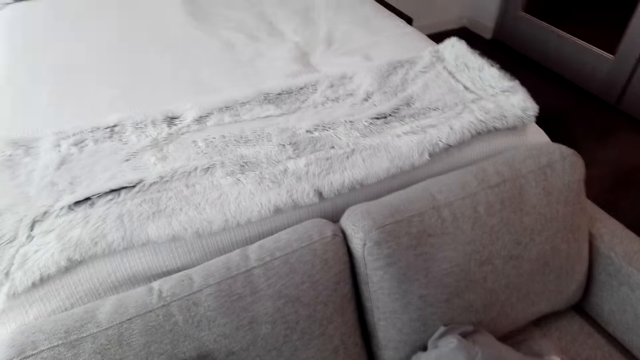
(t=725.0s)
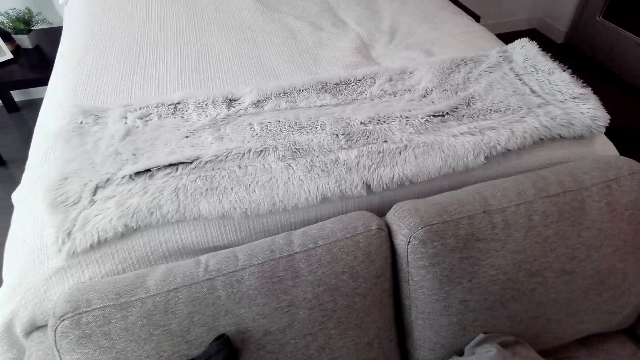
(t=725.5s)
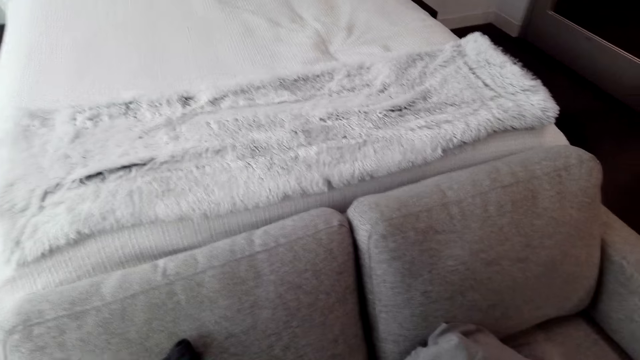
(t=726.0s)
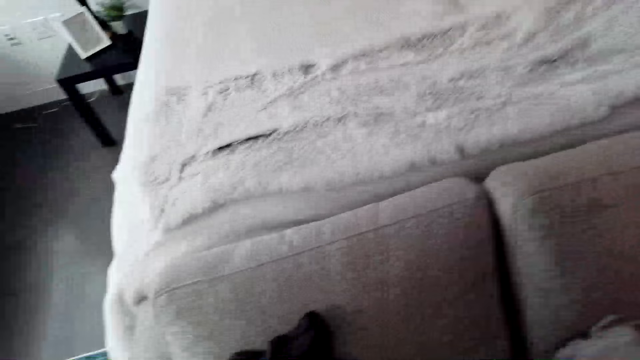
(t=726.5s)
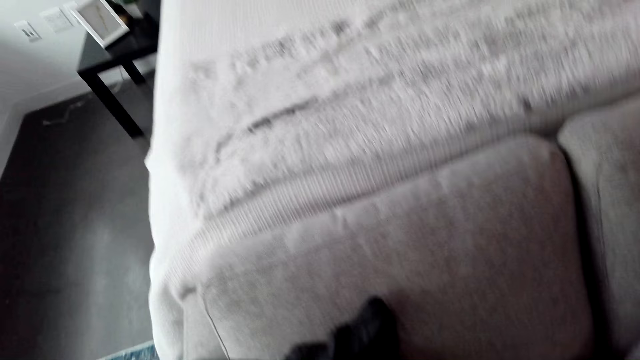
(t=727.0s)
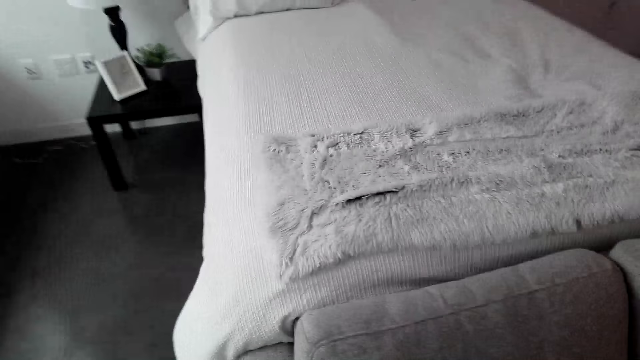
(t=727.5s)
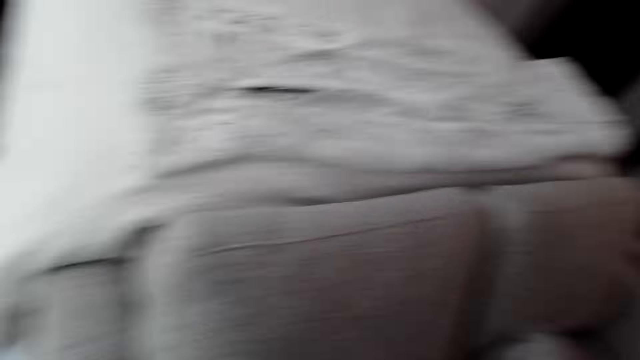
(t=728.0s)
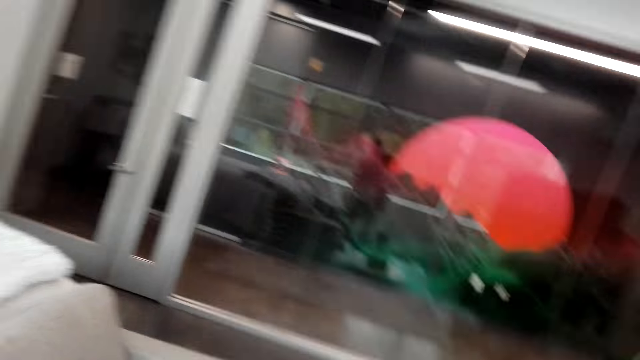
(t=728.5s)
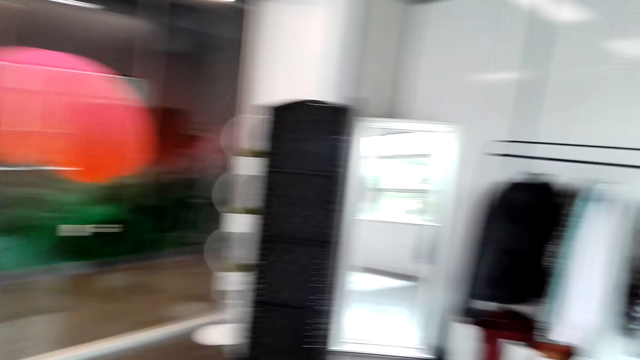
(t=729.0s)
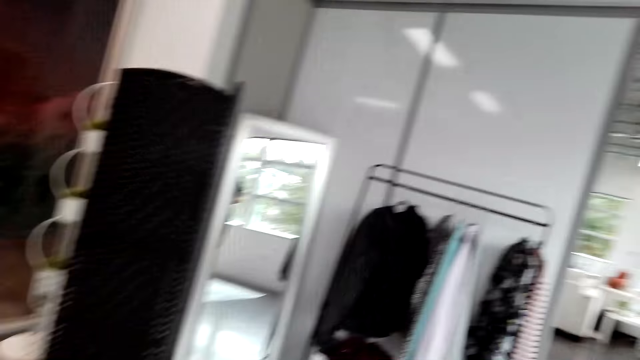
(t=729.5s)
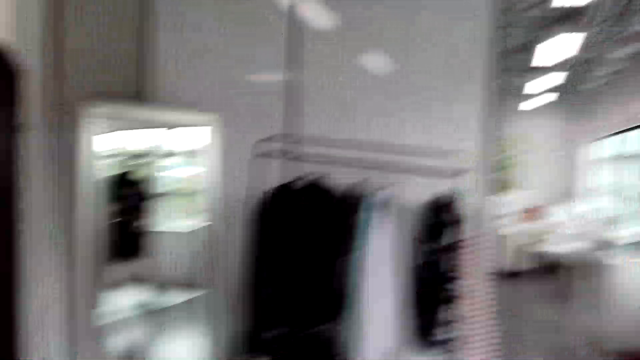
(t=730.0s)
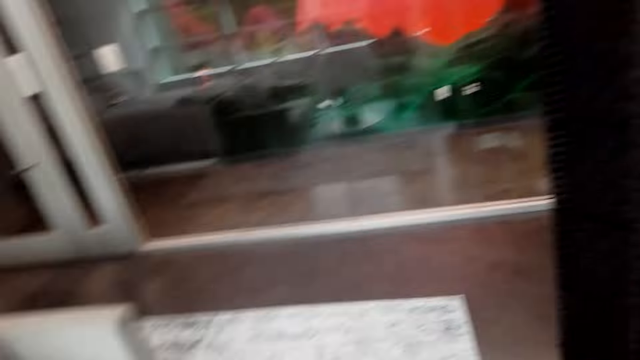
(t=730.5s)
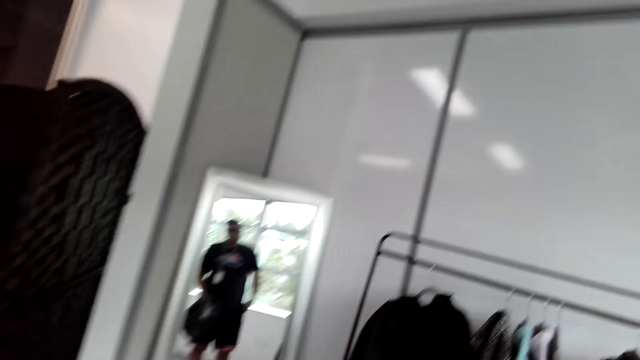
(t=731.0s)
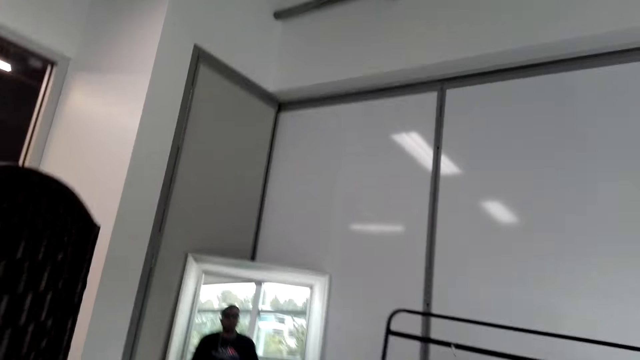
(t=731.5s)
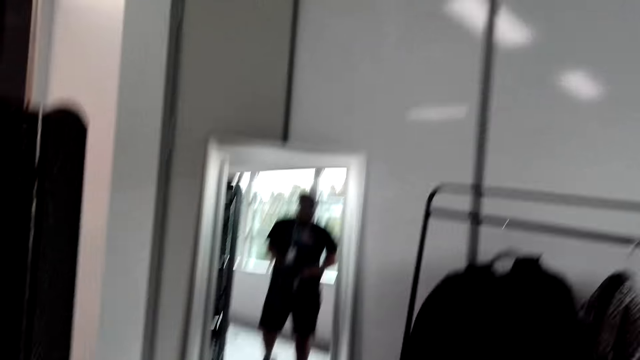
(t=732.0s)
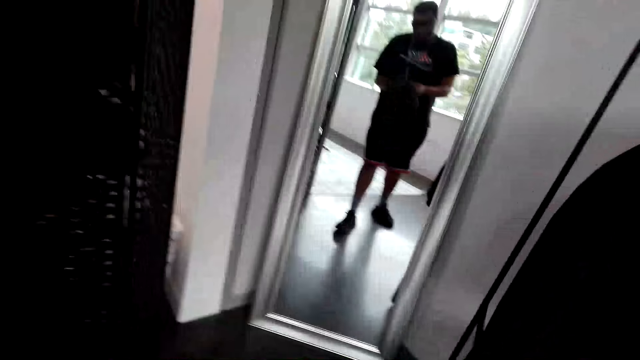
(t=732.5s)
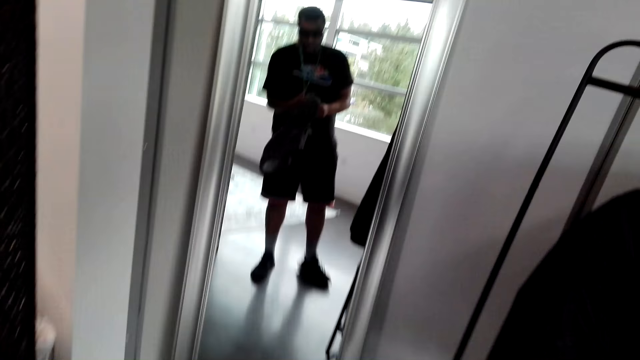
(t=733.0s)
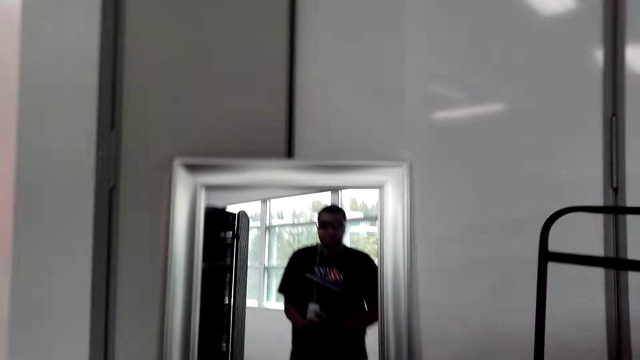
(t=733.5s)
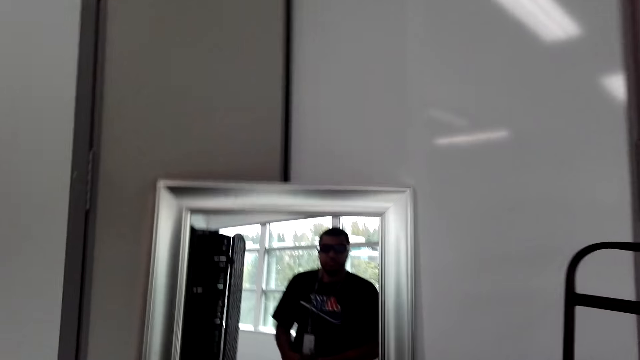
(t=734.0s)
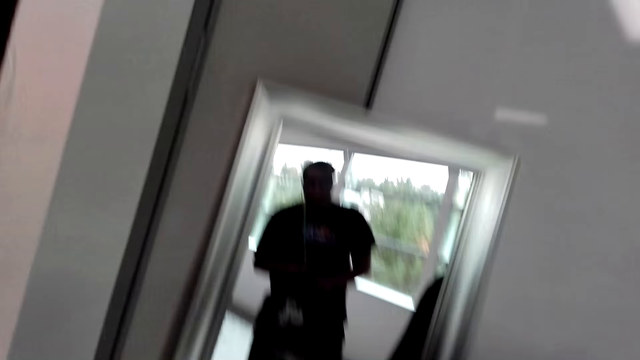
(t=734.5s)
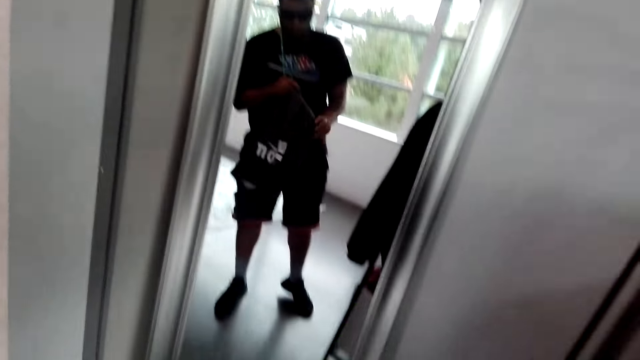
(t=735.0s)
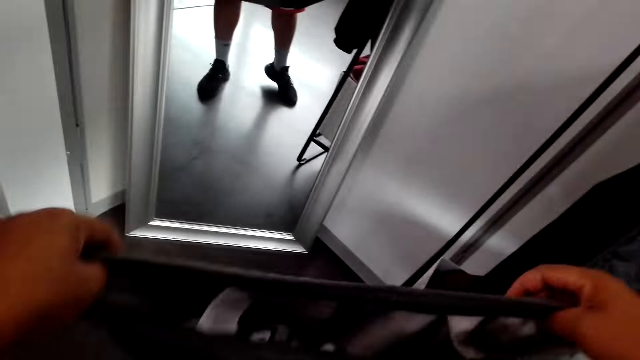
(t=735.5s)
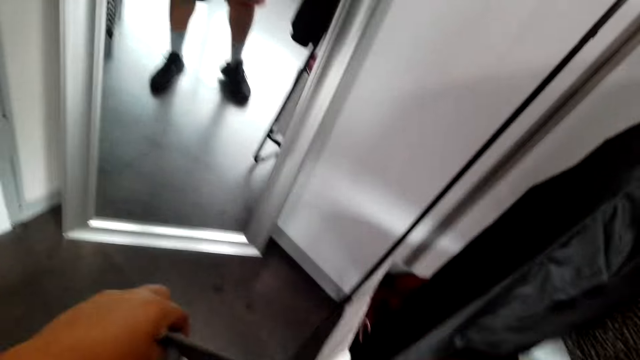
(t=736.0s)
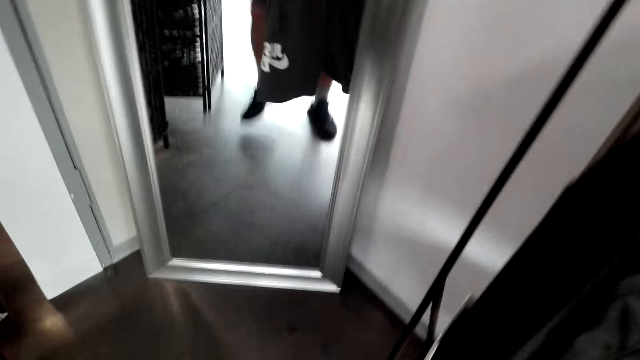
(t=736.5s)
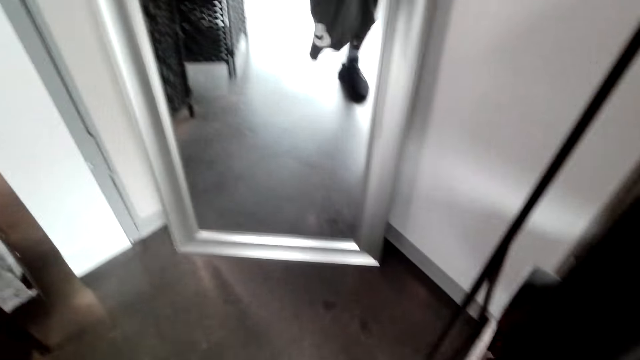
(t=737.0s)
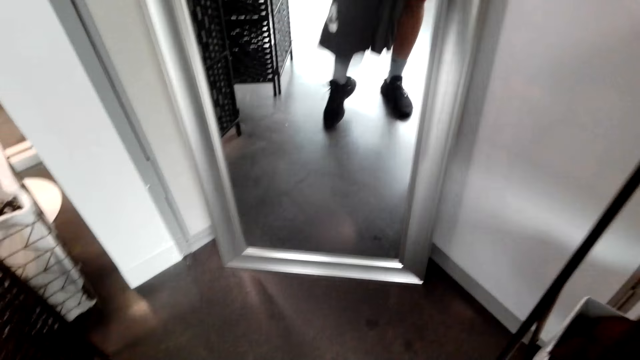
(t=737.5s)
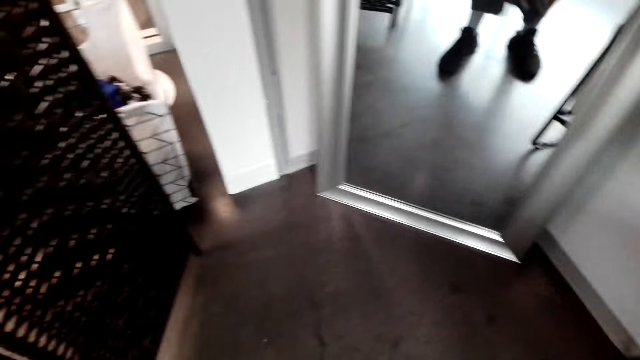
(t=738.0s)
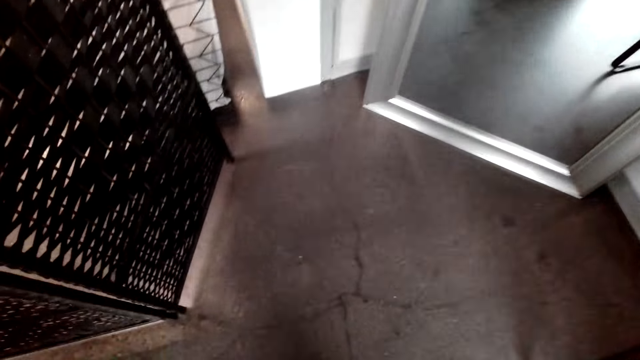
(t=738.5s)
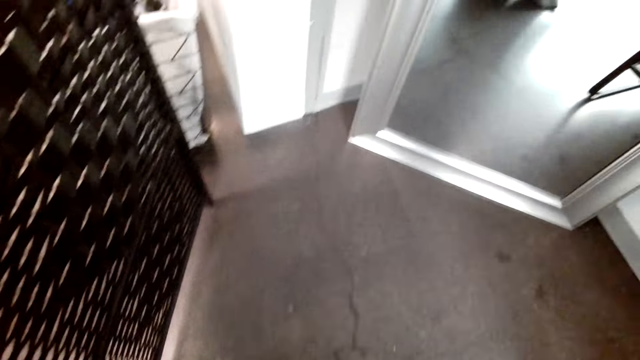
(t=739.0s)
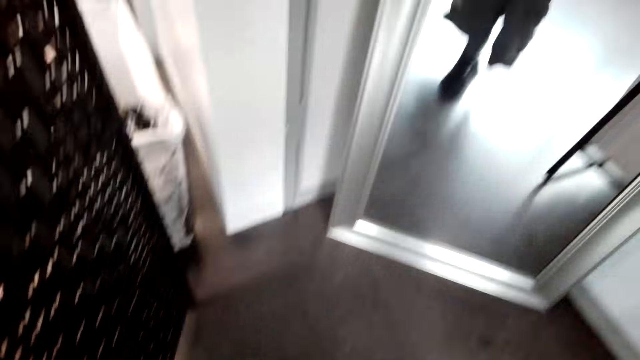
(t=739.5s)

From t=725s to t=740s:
The camera wearer closes the bag. They walk around. They turn to the right. They put a phone in the pocket. They use a wall mirror. They put on shorts.

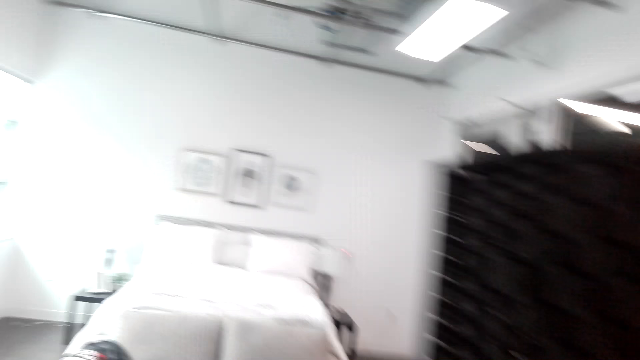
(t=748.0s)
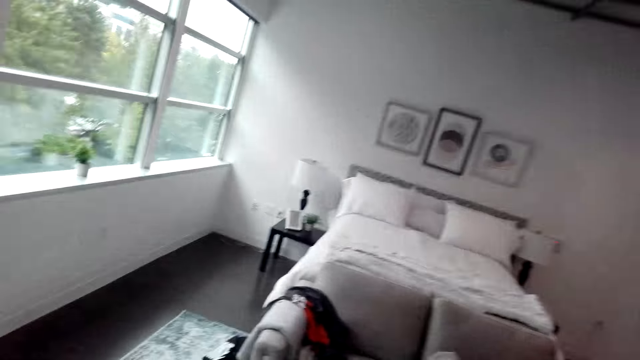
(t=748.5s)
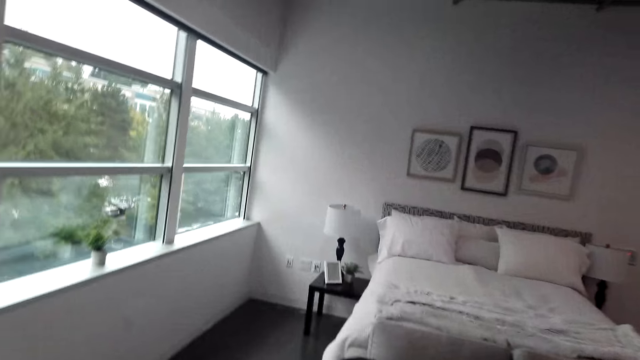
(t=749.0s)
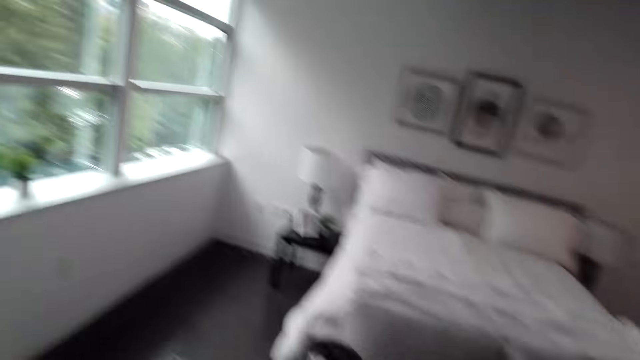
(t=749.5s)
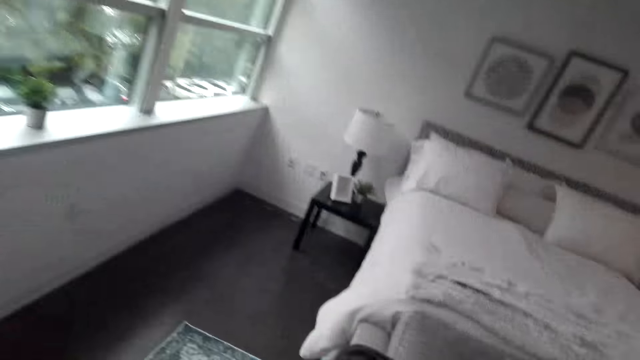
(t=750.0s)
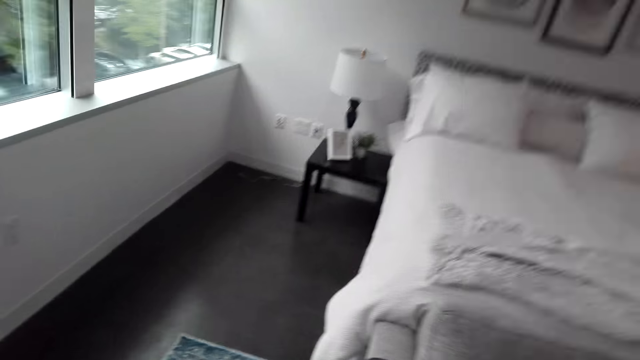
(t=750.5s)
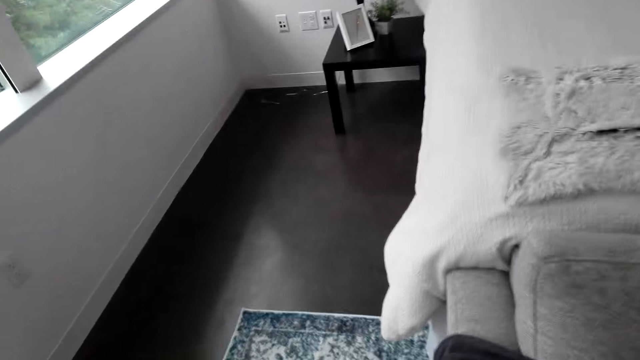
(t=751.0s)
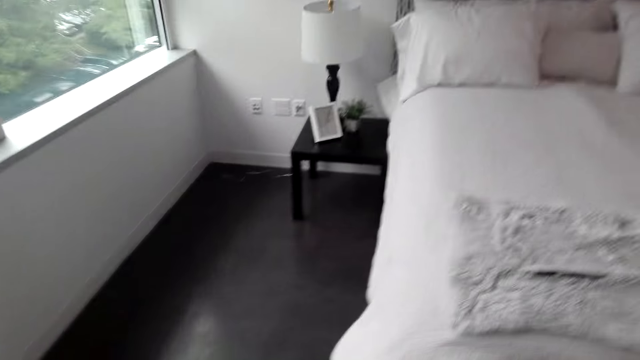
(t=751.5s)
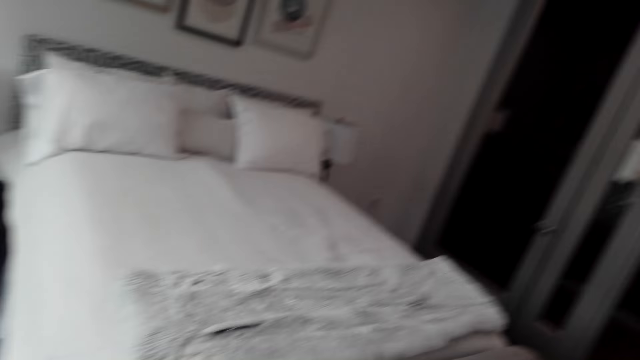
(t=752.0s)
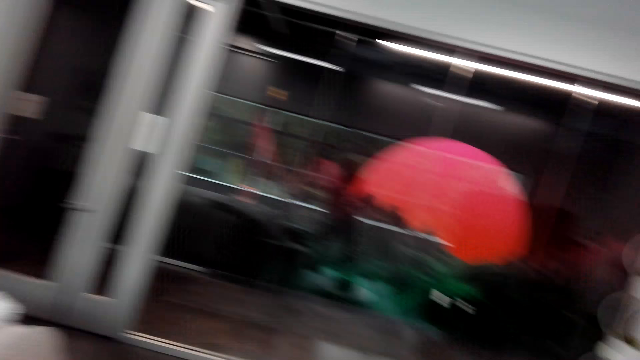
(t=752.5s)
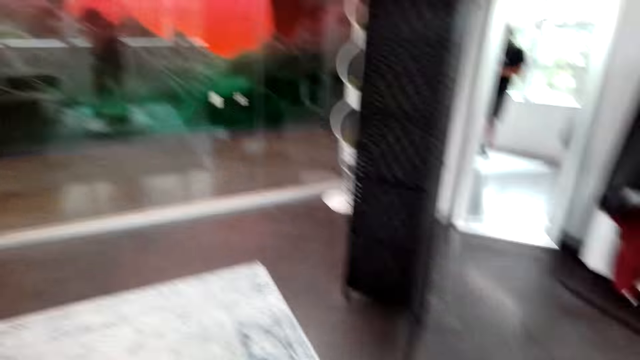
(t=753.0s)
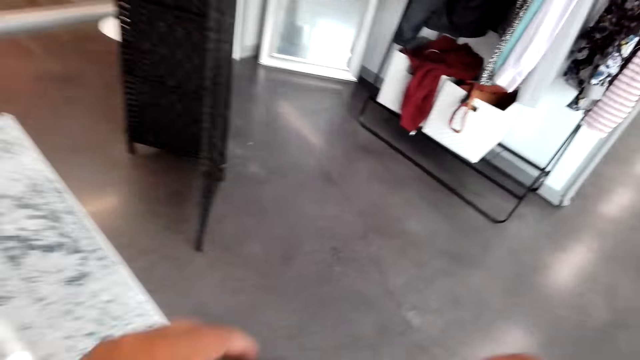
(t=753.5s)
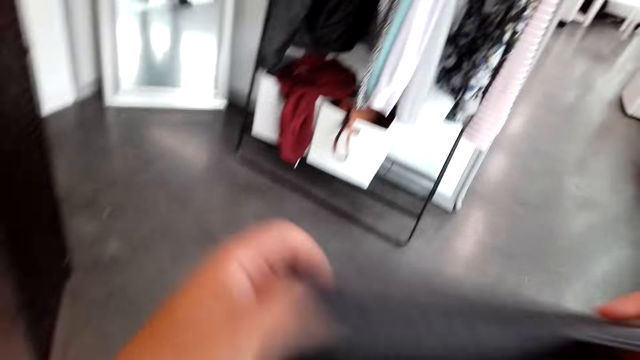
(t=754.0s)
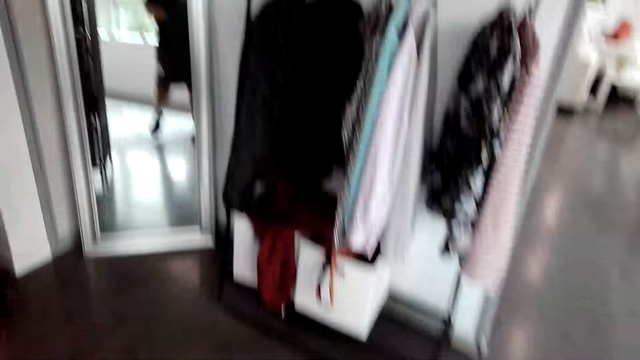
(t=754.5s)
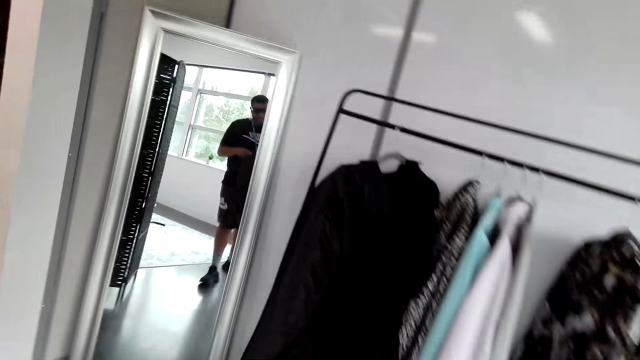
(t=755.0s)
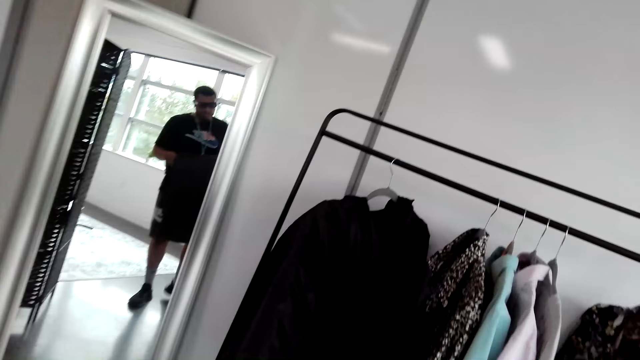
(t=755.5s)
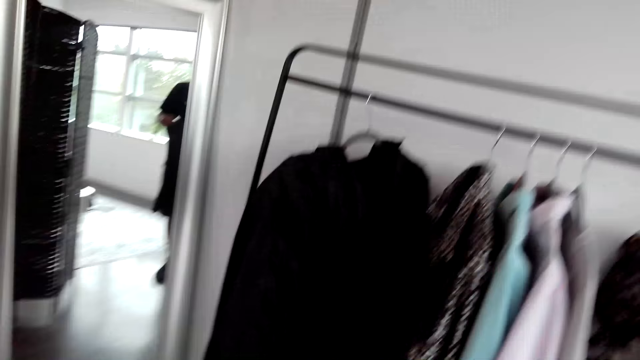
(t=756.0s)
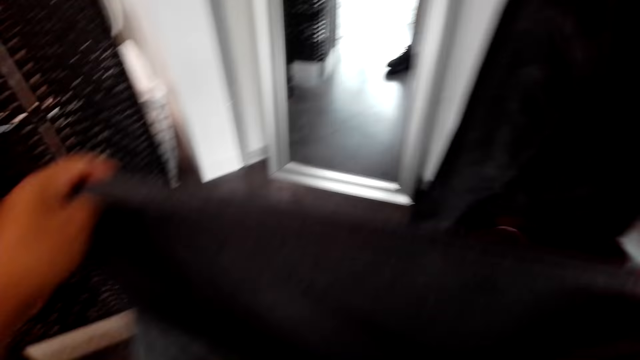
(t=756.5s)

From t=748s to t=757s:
The camera wearer looks around the bedroom. They walk around. They walk towards the seat. They look around the bedroom. They lift a t-shirt.
